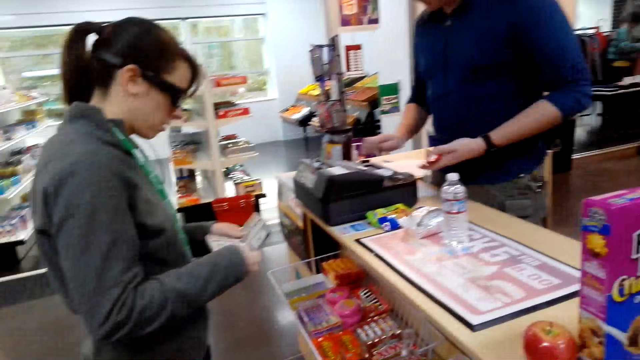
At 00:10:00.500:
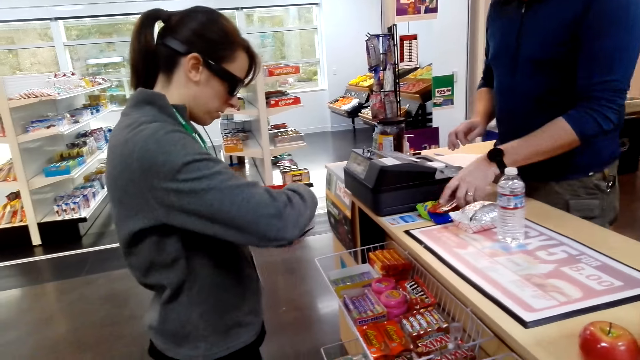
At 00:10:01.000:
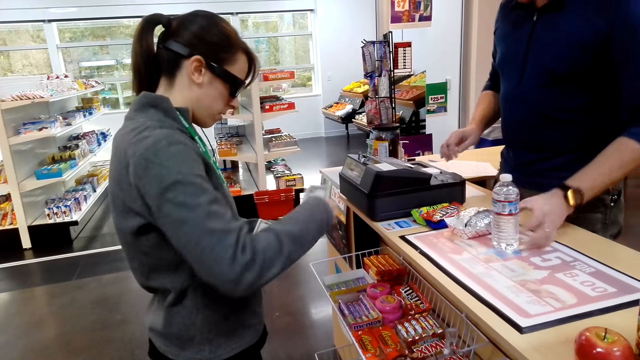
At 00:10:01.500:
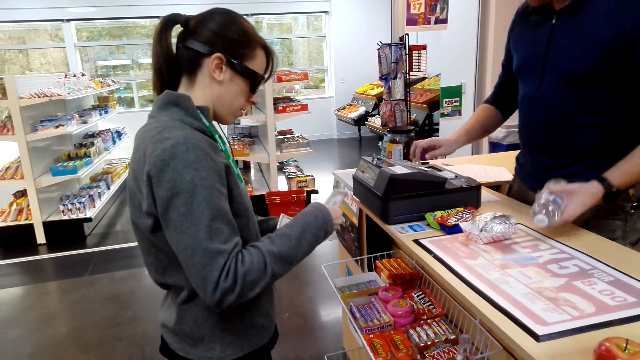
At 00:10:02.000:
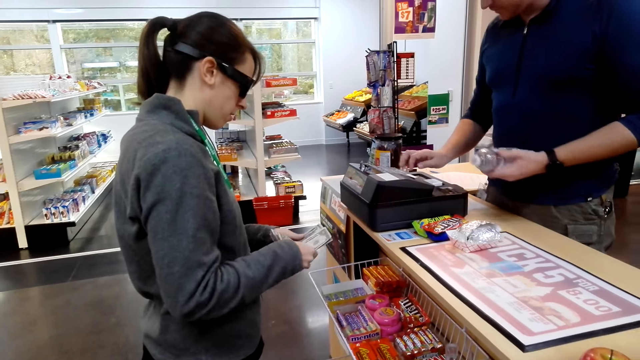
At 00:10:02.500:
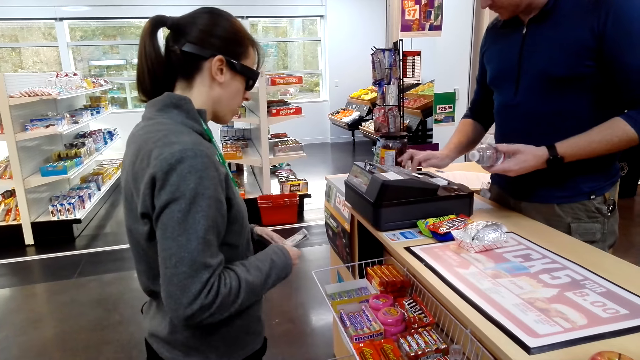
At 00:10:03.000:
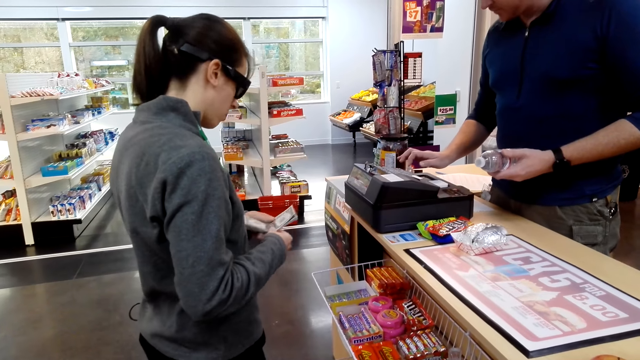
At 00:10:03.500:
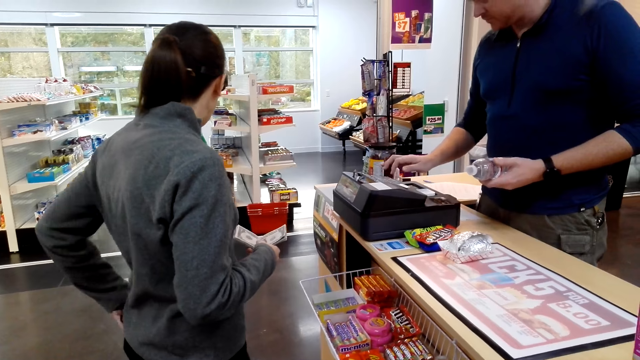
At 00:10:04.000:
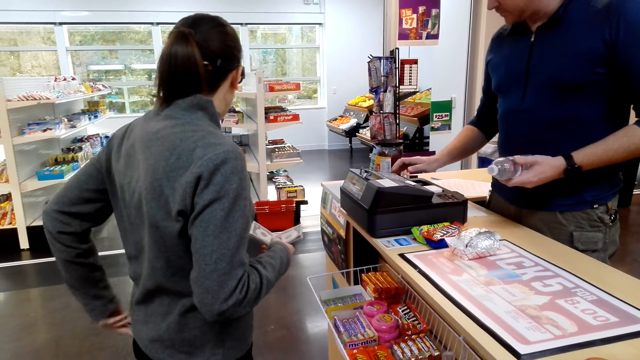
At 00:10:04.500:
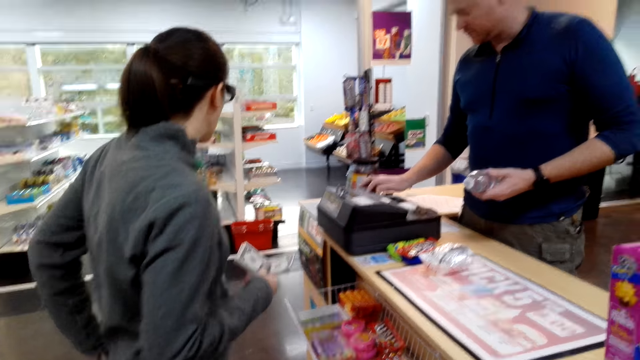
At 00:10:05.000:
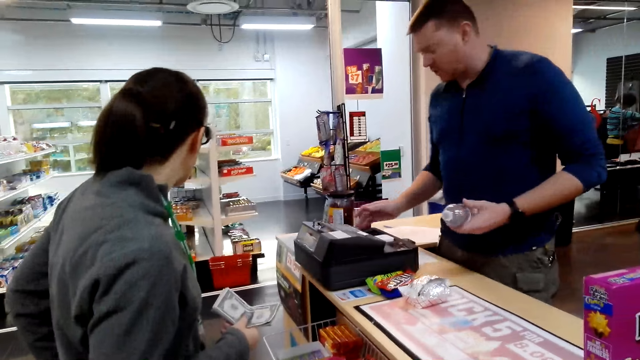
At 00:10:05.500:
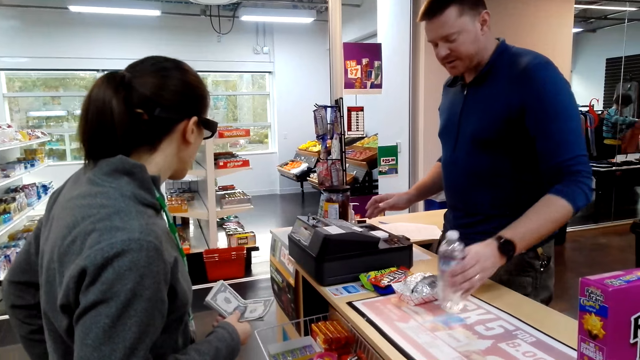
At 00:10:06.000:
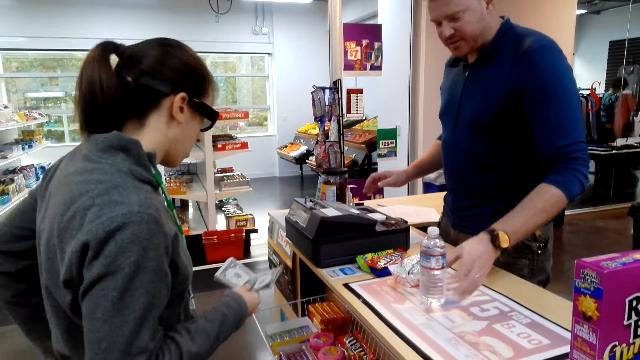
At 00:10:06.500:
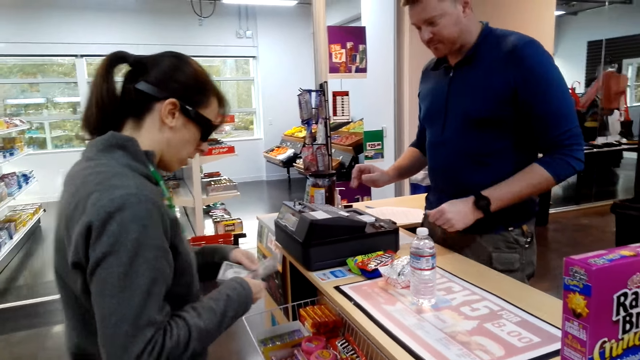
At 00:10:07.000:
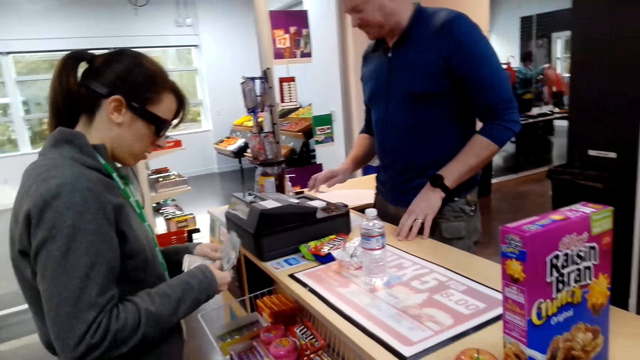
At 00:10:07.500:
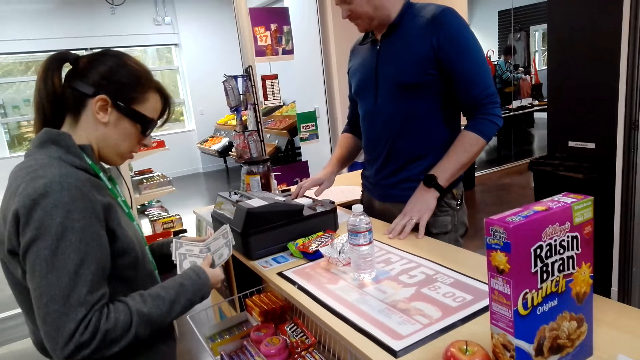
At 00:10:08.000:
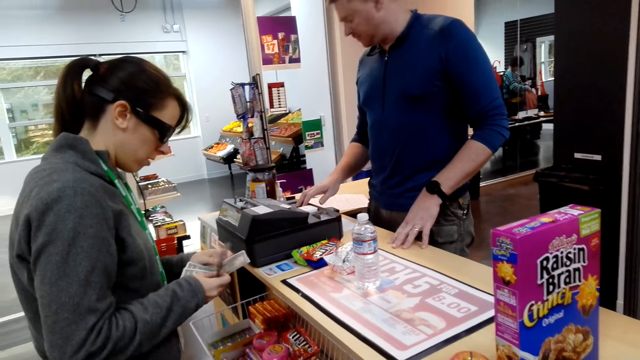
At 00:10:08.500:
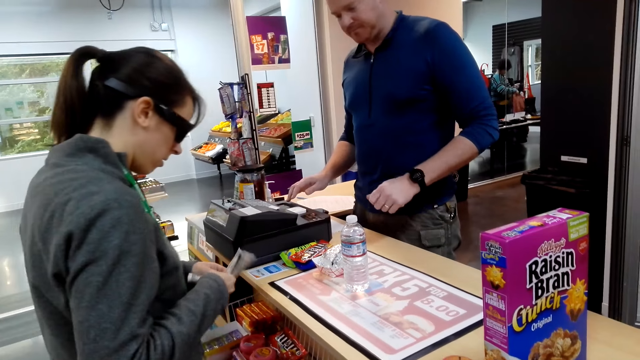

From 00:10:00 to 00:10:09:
A man takes a bottle and presses the money machine. A lady puts money in the back pocket. The man puts the bottle on the table.

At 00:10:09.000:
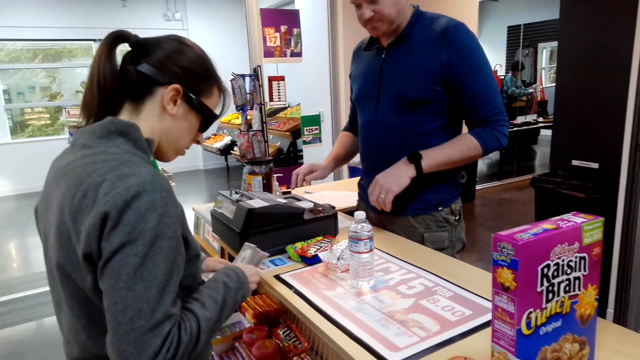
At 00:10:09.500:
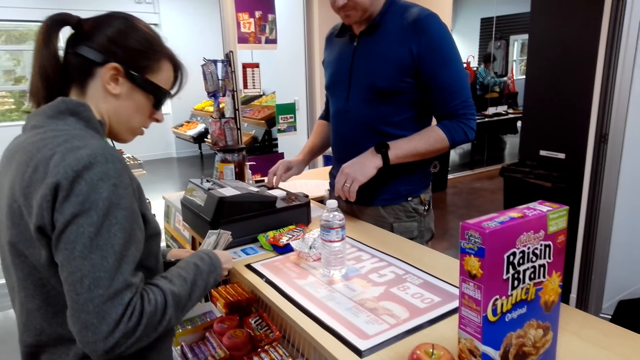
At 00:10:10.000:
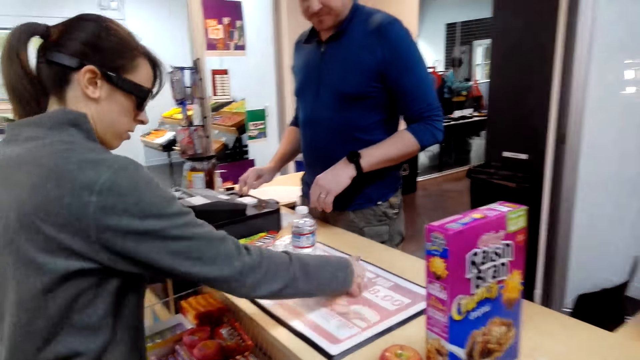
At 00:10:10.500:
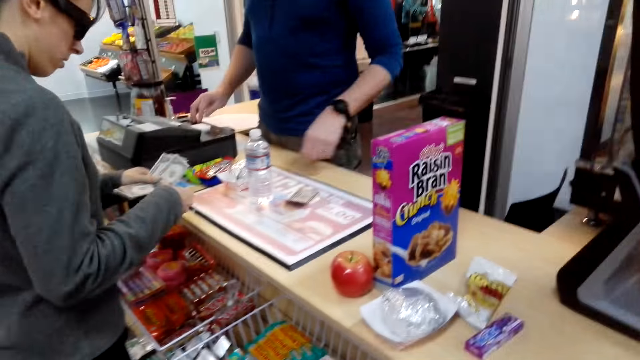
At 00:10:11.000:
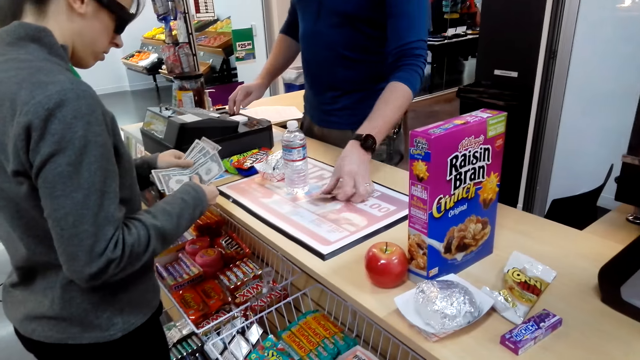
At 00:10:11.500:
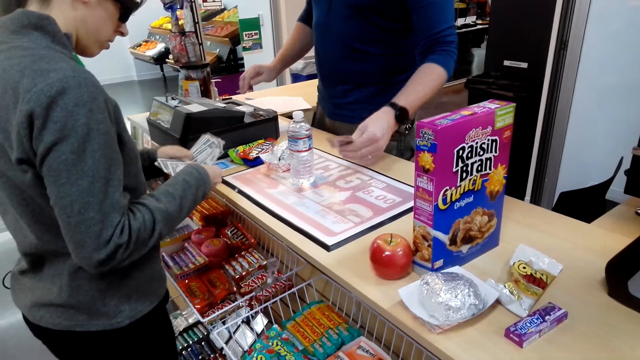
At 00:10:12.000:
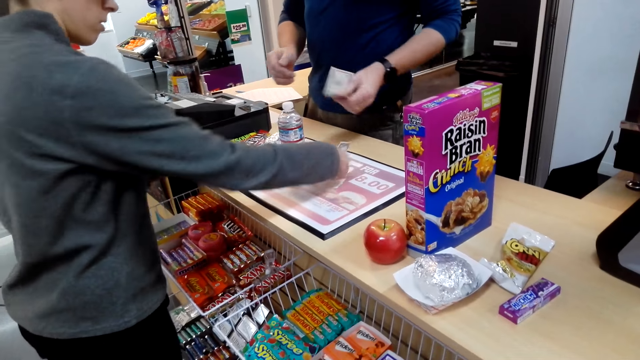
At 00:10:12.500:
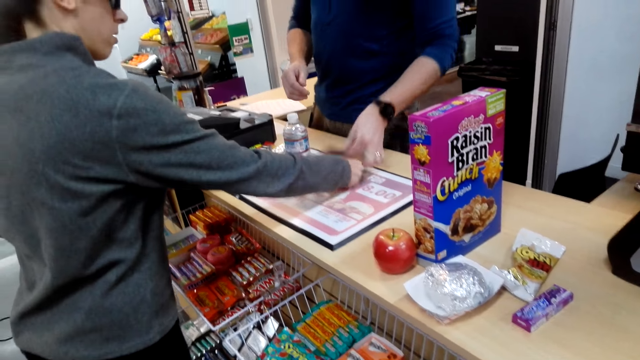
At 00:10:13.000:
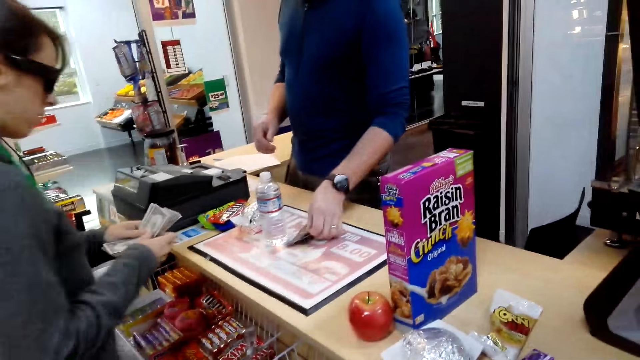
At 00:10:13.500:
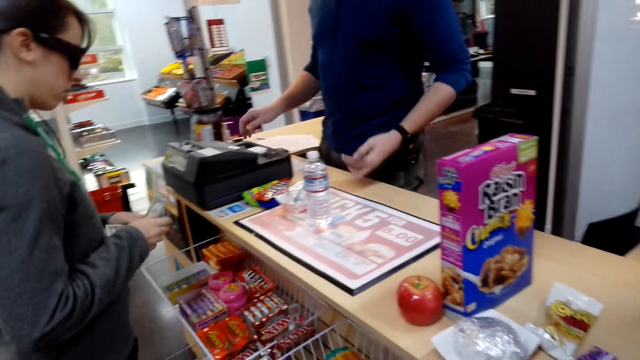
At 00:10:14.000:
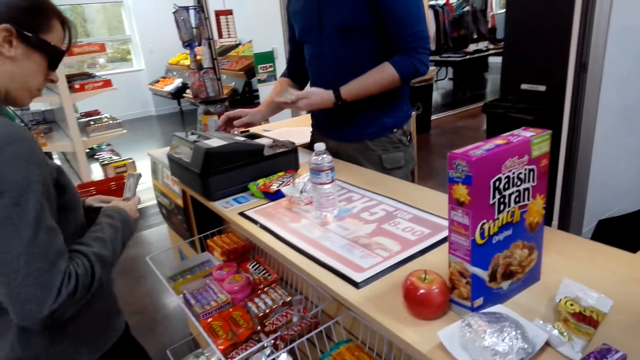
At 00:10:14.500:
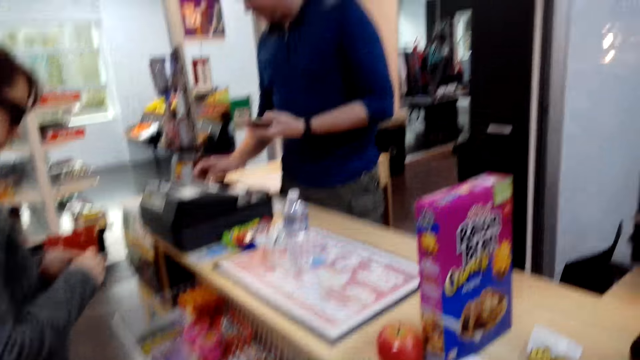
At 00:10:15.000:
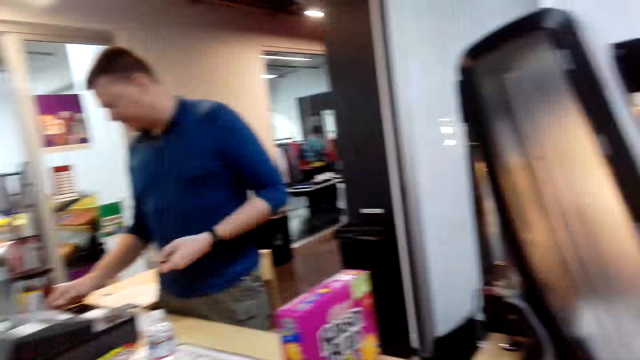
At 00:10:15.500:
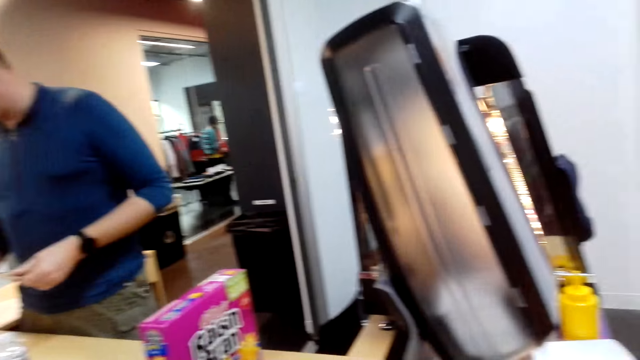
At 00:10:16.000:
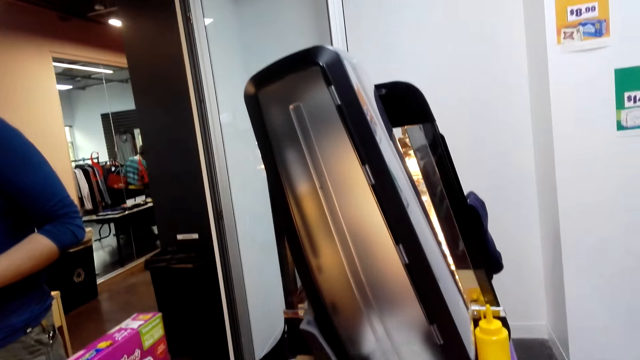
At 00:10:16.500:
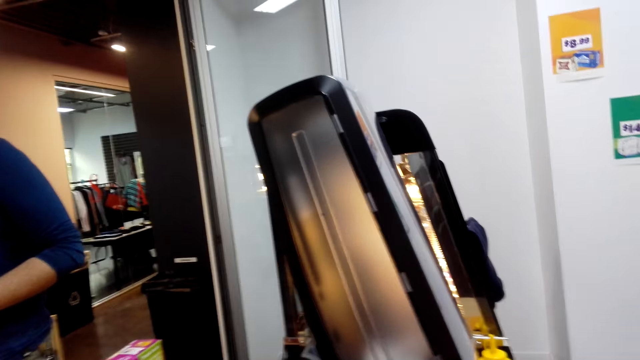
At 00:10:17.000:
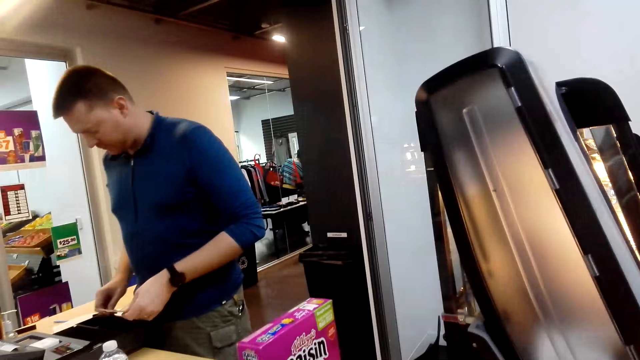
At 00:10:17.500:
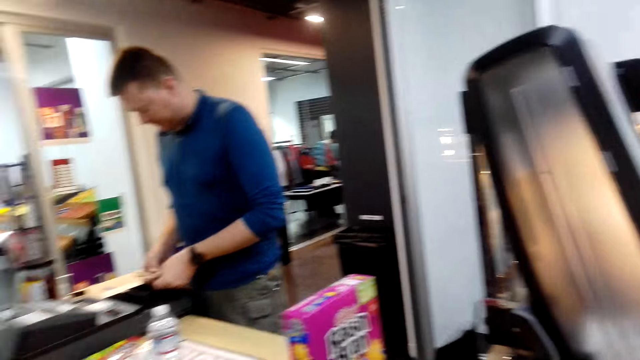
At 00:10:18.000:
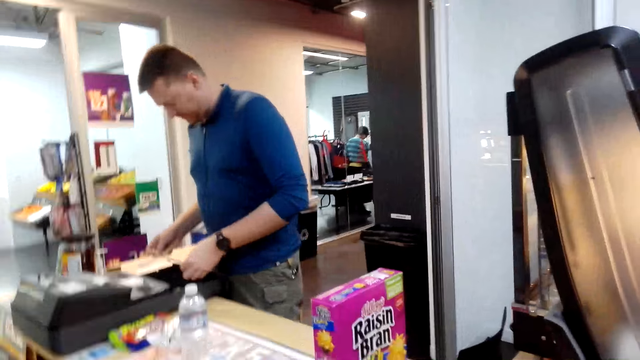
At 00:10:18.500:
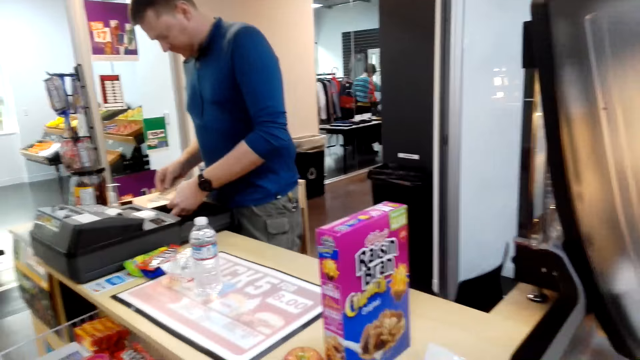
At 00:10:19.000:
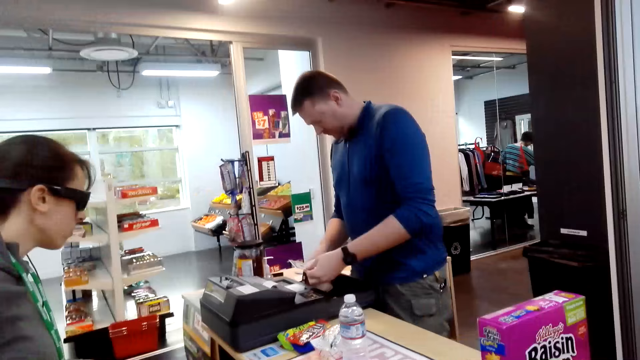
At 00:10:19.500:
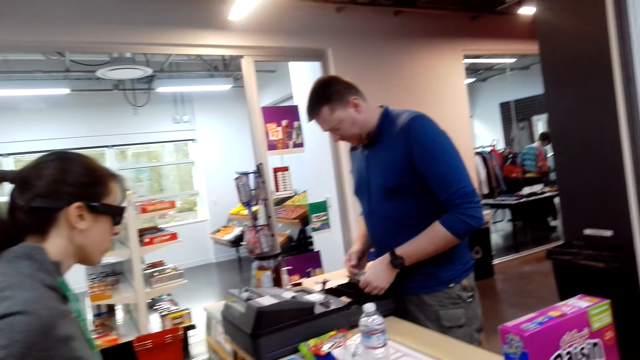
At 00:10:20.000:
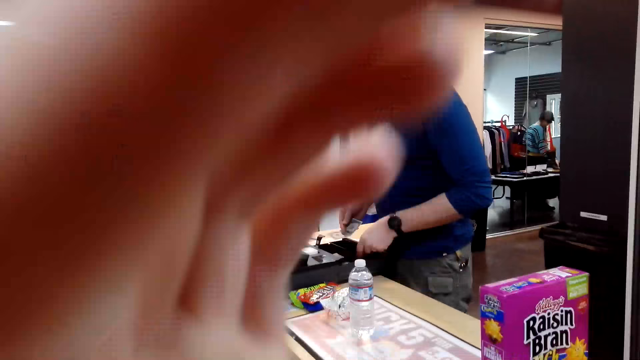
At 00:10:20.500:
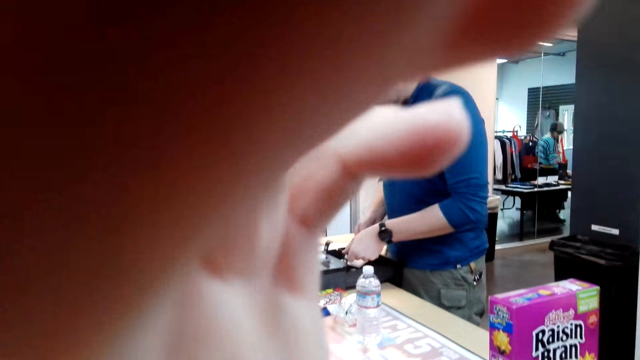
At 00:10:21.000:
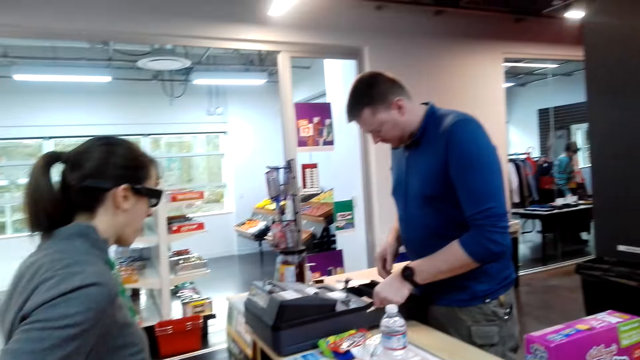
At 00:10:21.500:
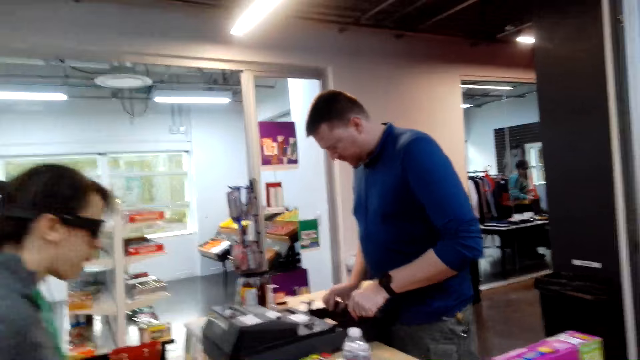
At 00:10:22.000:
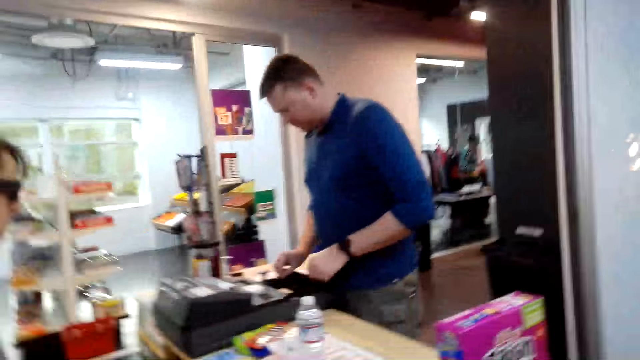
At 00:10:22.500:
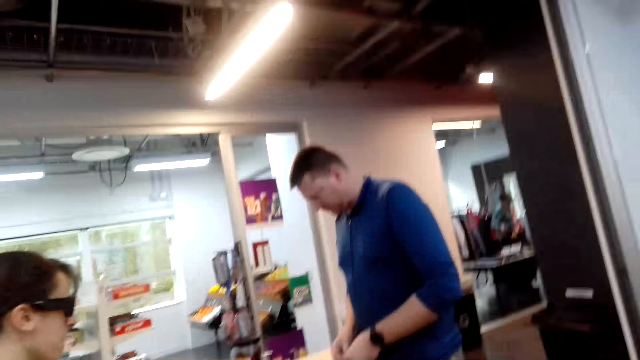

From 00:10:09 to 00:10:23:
A lady puts money on the counter. A man takes the money. The lady puts money on the counter. The man takes the money and presses the machine. The camera wearer looks around. The man counts the money. The camera wearer adjusts the camera. They put a hand on the face and look around.
